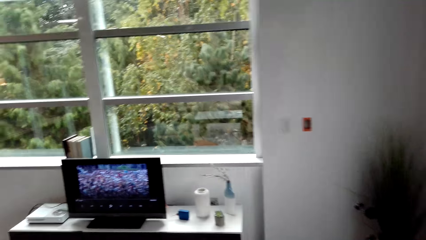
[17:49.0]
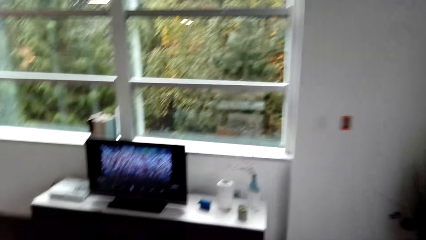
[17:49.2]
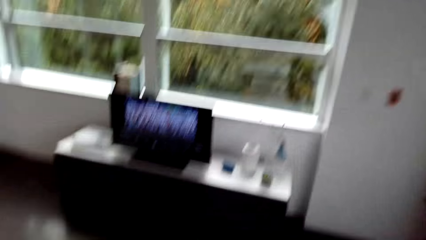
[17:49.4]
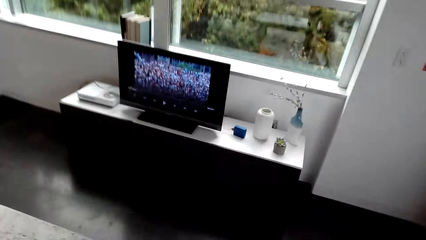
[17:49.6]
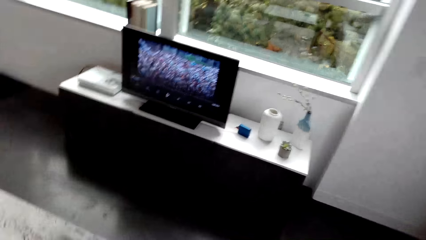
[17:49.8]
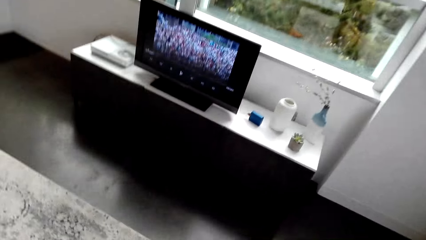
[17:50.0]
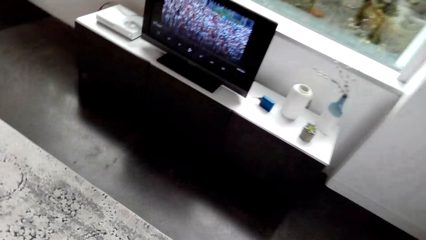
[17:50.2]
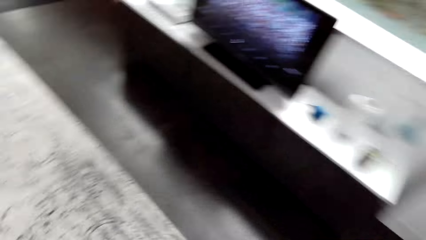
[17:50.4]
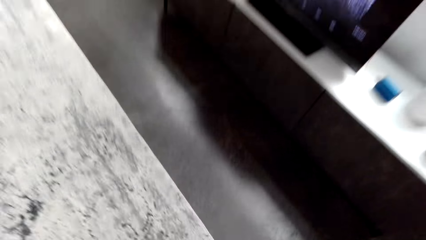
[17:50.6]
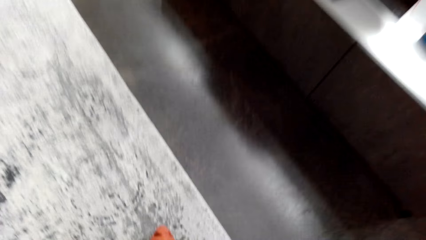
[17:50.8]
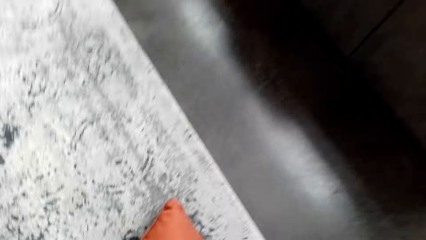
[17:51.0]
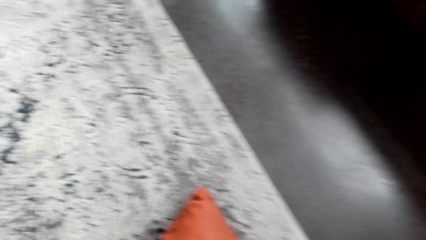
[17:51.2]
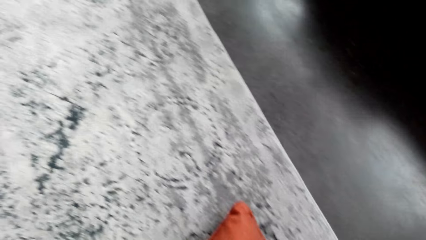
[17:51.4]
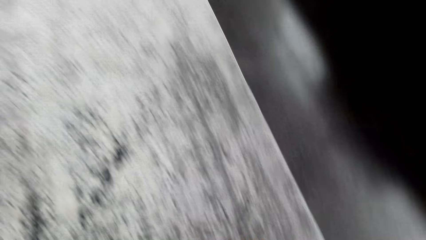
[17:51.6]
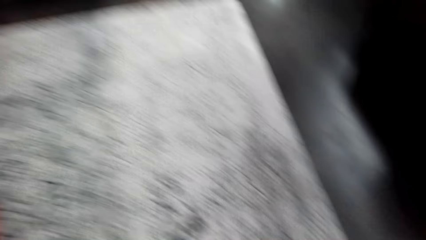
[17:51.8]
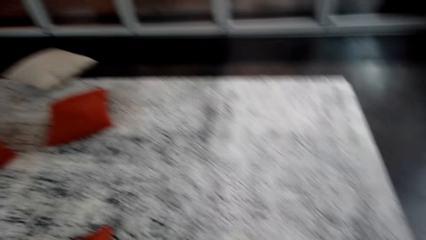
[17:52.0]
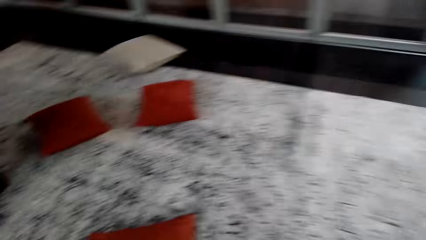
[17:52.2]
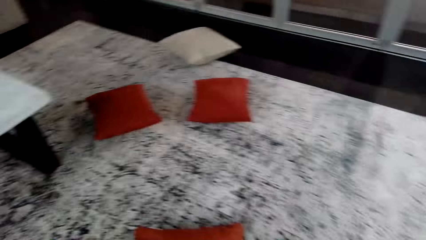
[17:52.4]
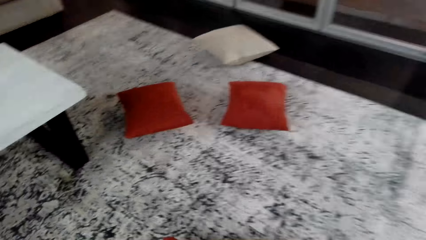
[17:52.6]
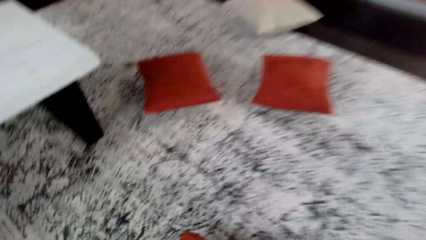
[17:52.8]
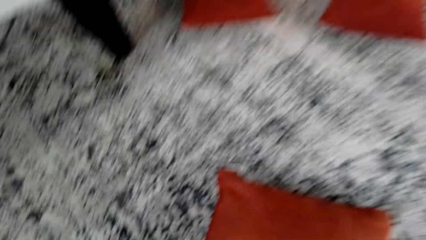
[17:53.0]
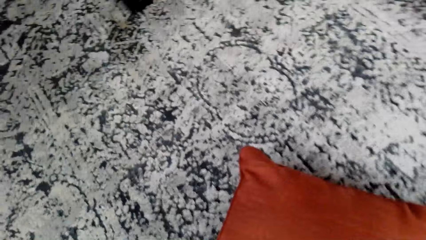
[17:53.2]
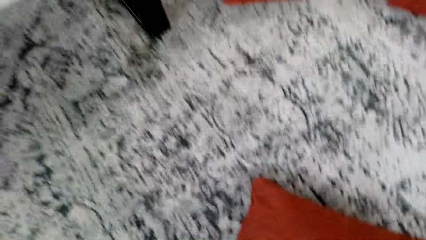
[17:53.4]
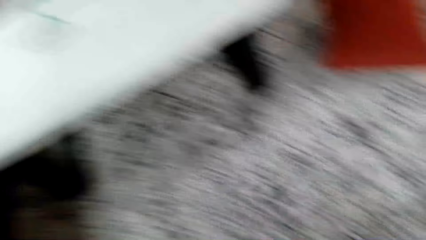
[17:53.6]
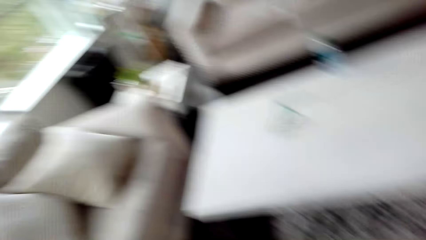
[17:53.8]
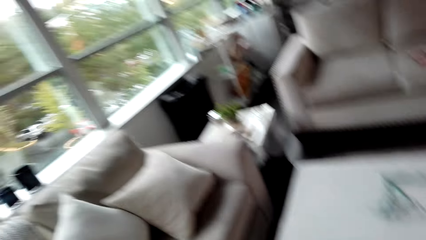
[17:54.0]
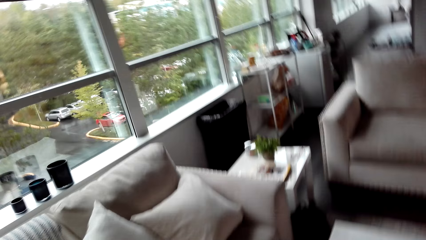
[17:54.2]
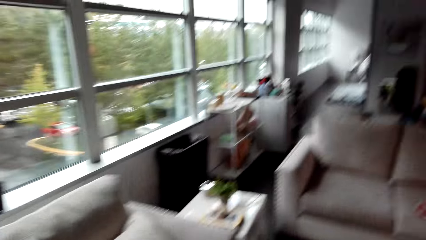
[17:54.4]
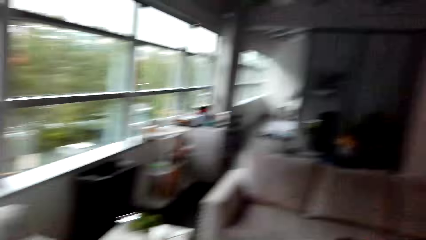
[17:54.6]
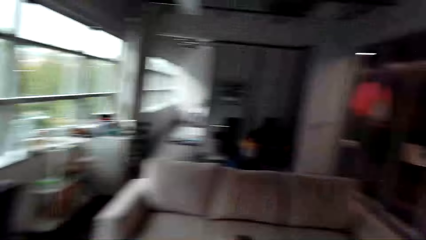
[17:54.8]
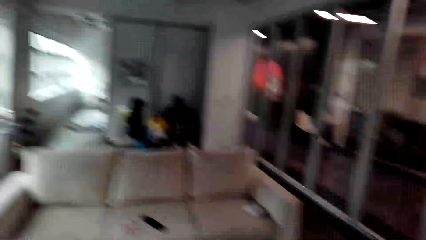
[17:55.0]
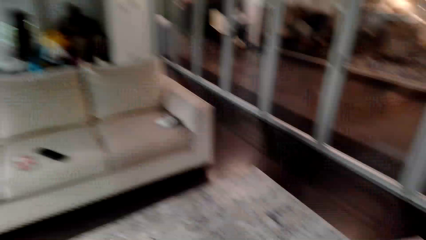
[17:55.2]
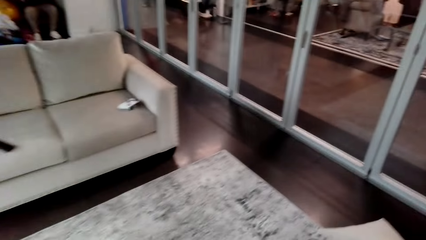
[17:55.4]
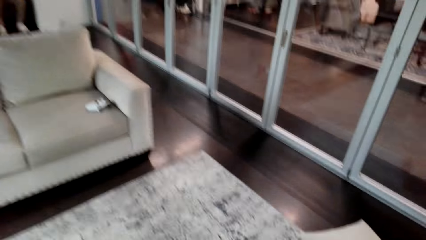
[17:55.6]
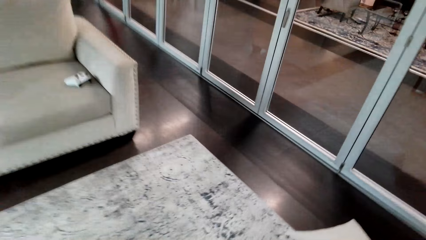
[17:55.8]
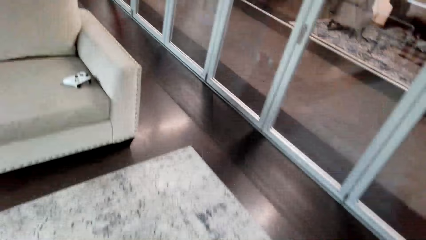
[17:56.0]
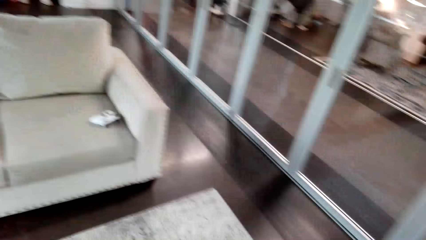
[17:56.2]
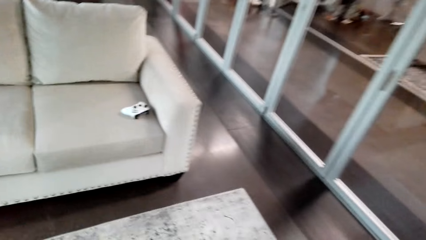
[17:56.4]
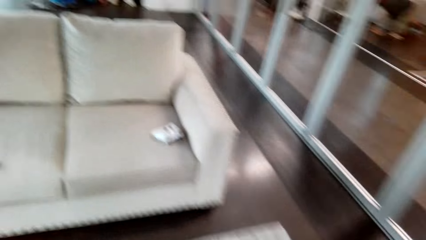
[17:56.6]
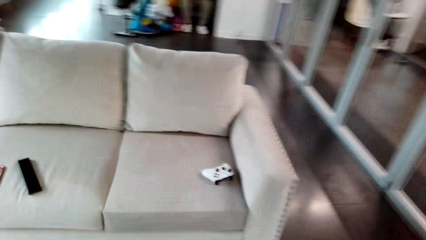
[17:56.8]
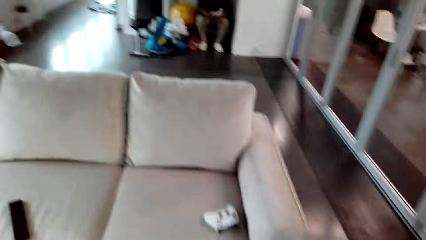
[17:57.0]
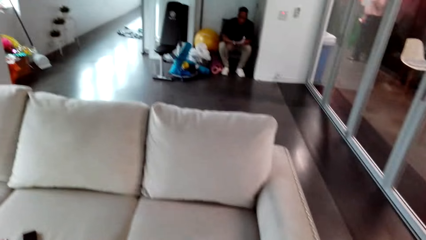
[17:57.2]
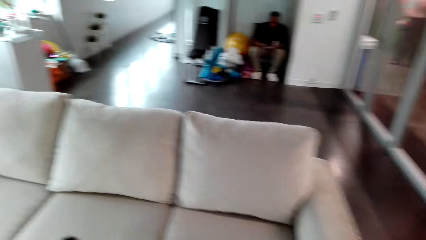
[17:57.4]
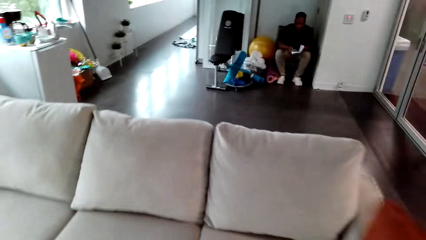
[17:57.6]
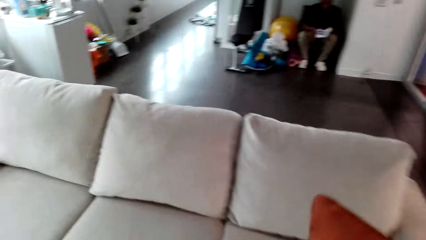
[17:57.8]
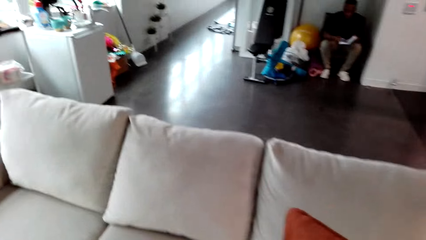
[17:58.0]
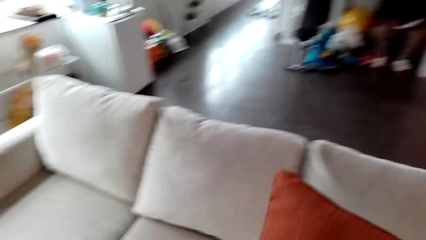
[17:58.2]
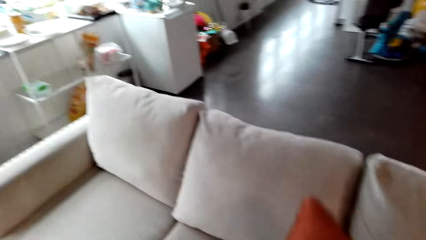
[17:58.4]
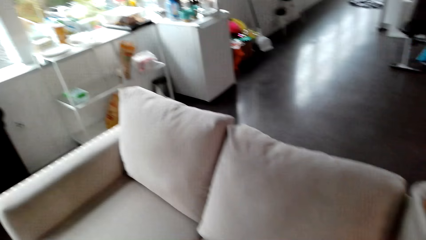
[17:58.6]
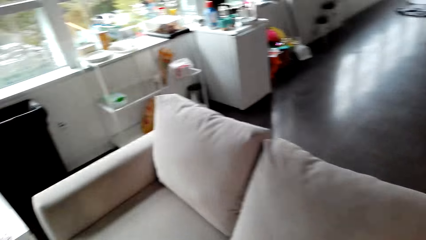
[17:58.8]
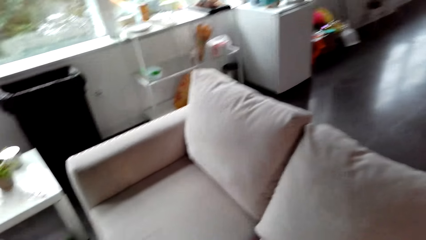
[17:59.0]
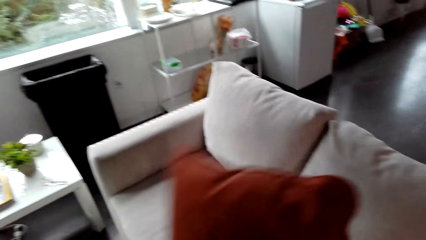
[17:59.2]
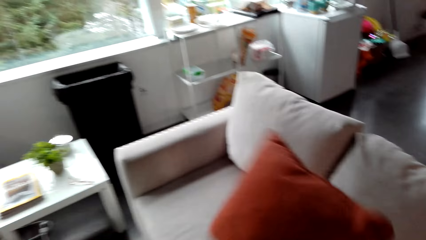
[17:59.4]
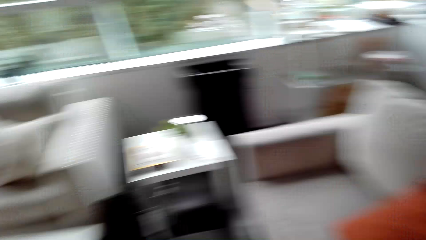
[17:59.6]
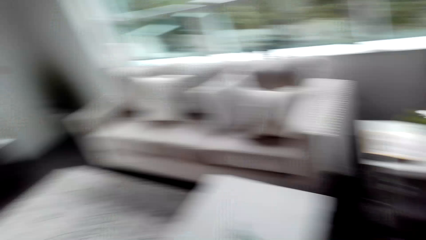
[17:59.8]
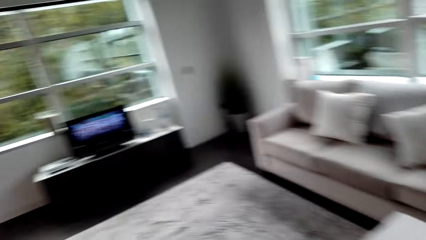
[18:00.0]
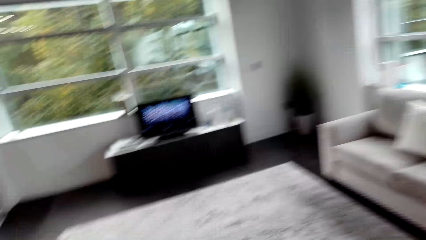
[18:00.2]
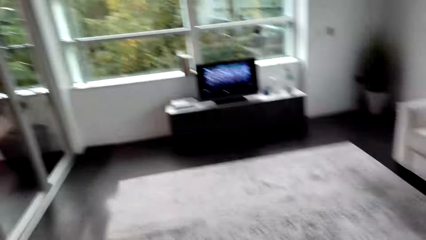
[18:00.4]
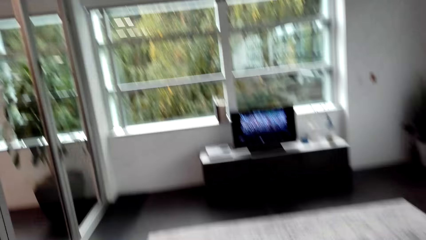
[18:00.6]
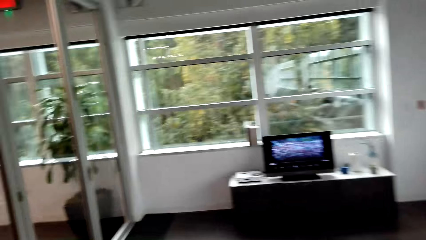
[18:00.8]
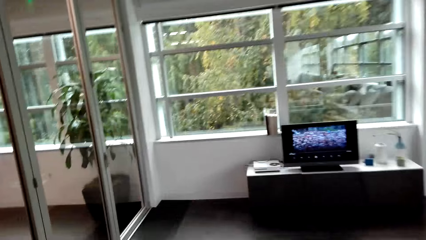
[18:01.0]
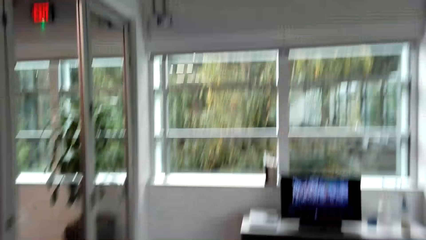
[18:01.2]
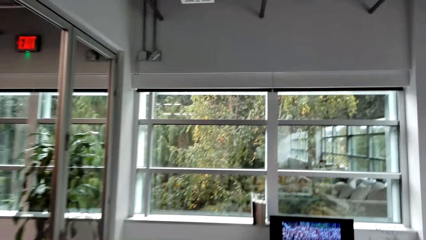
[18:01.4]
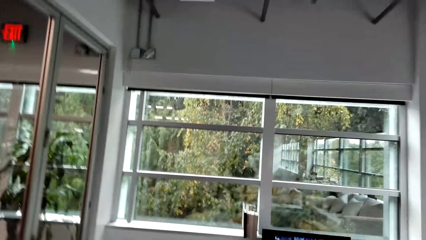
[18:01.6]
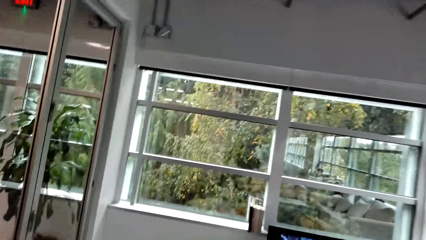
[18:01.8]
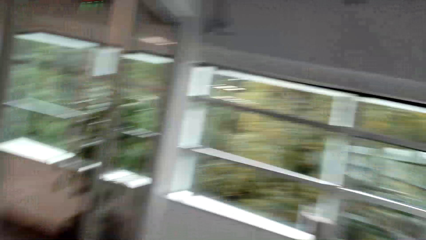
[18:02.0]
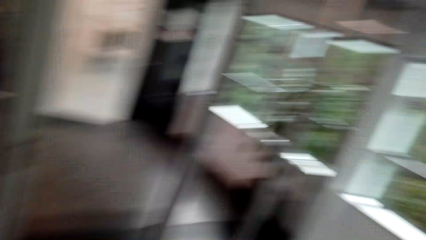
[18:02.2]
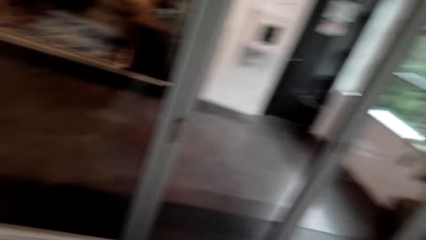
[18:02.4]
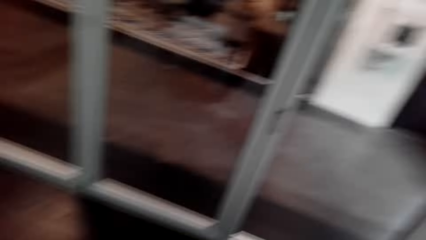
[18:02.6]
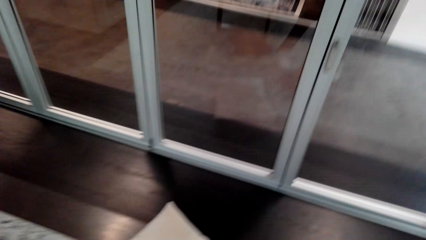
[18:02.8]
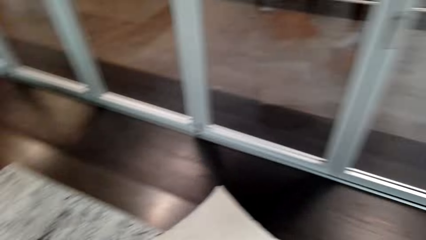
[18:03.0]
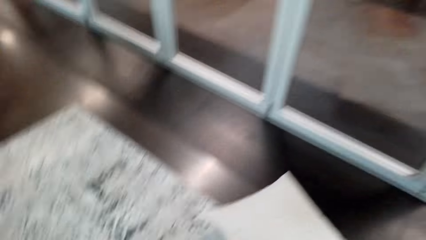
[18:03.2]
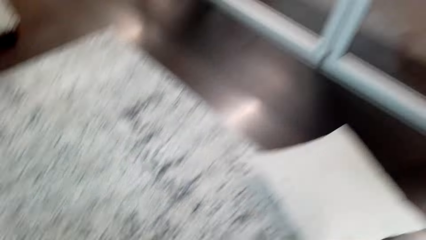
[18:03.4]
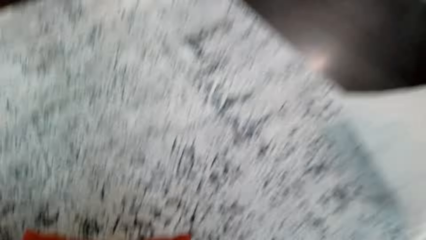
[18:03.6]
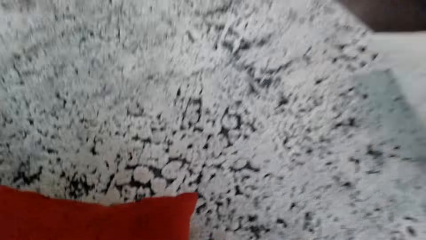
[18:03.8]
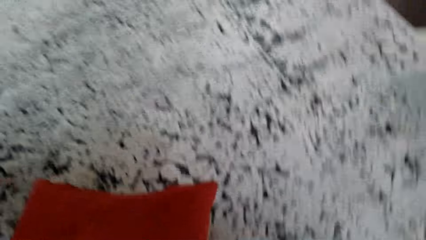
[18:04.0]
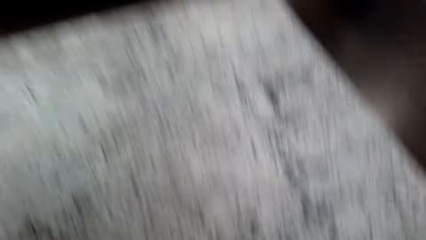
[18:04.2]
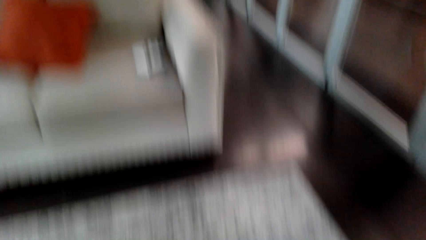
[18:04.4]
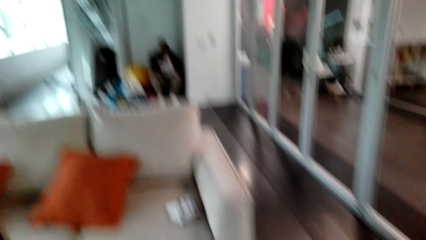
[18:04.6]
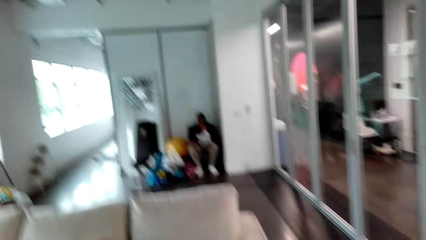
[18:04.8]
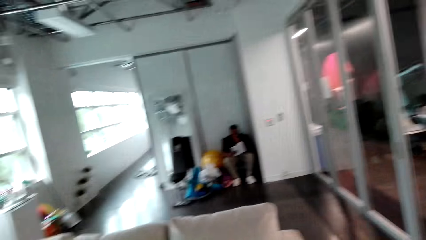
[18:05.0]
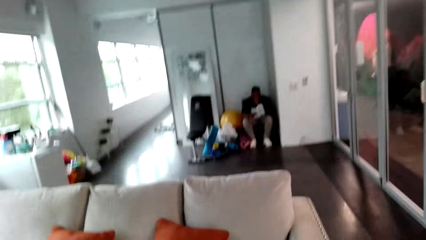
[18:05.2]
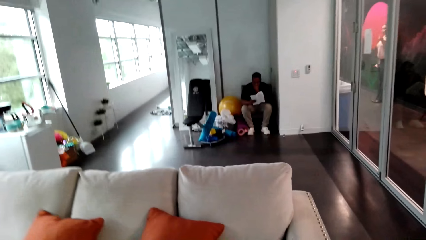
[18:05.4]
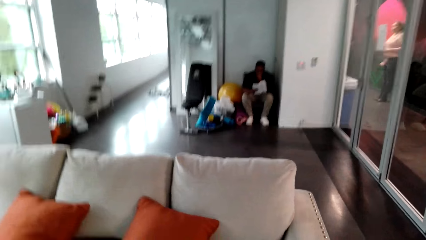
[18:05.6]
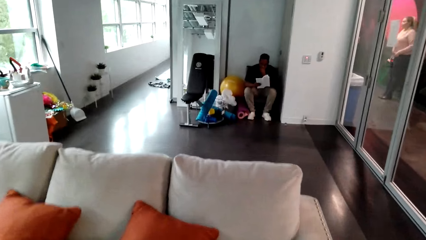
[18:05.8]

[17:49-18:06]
The camera wearer bends on the floor. They pick up the throw pillows. They put the throw pillow on the couch. They walk towards the television. They pick up the throw pillows. They bend near the pillow.
